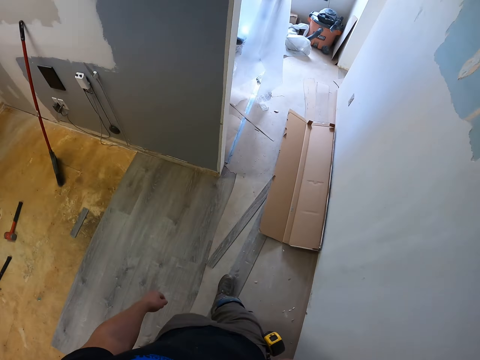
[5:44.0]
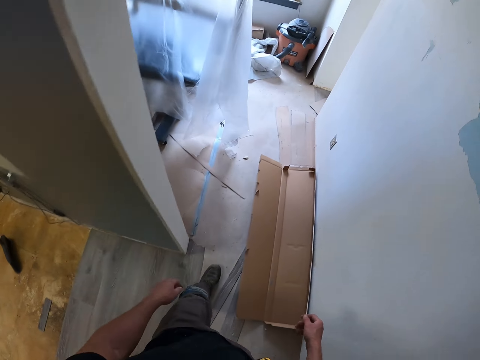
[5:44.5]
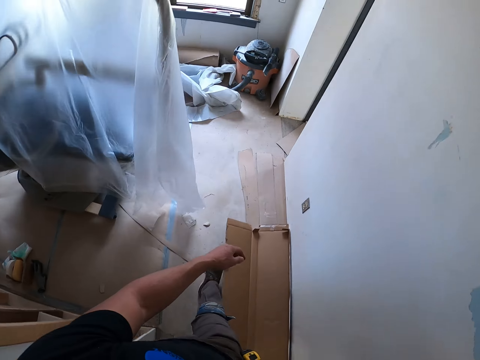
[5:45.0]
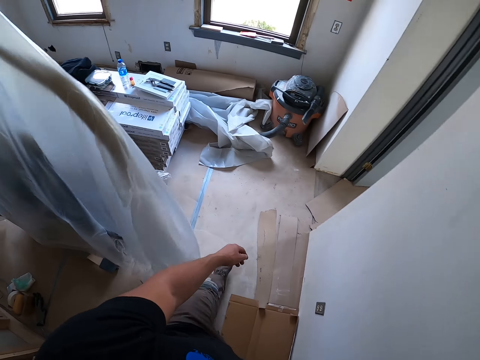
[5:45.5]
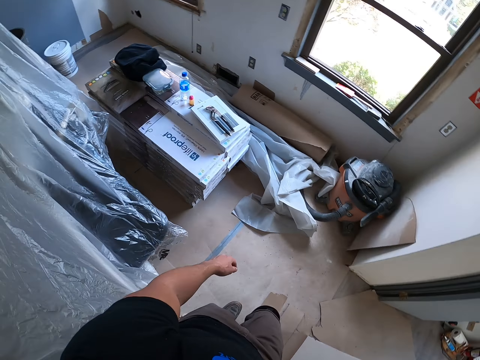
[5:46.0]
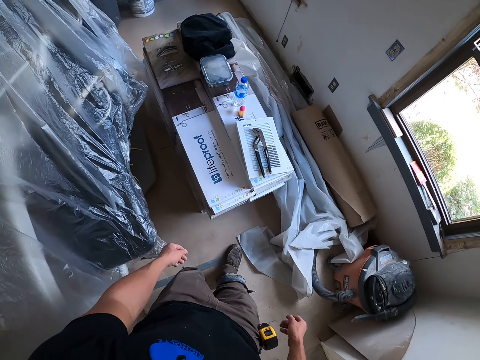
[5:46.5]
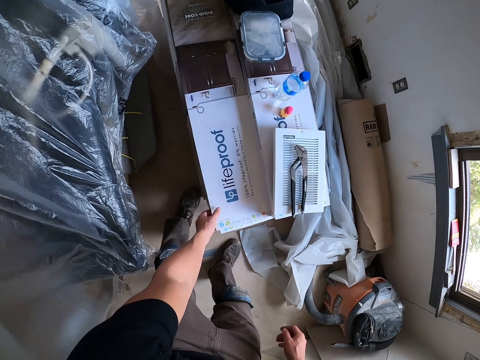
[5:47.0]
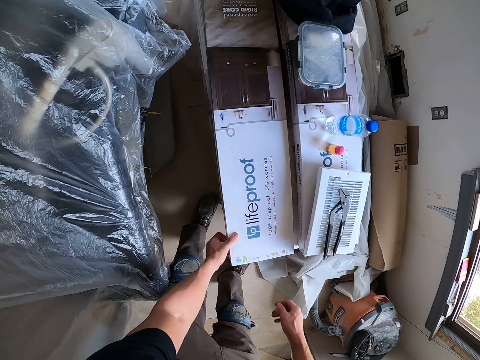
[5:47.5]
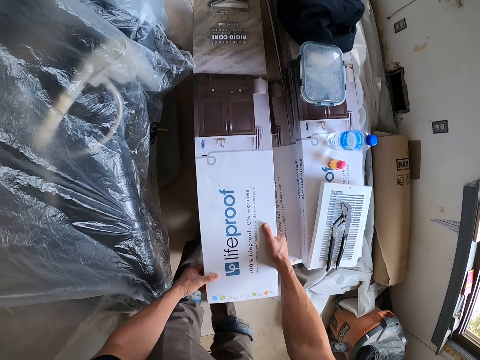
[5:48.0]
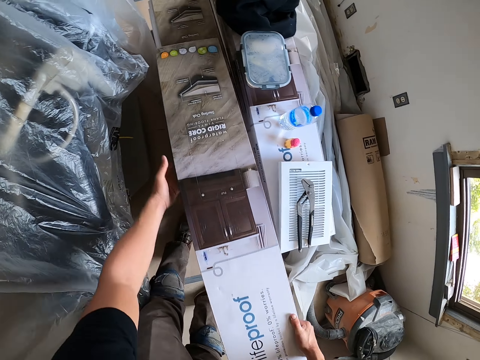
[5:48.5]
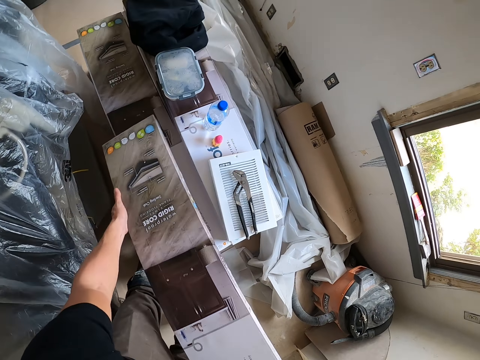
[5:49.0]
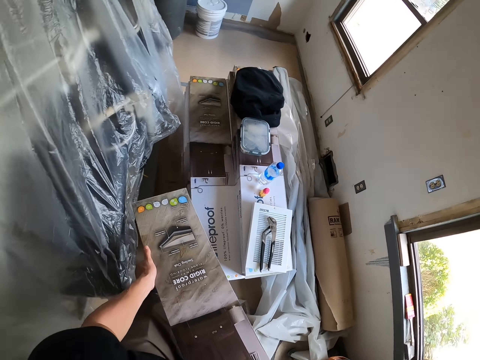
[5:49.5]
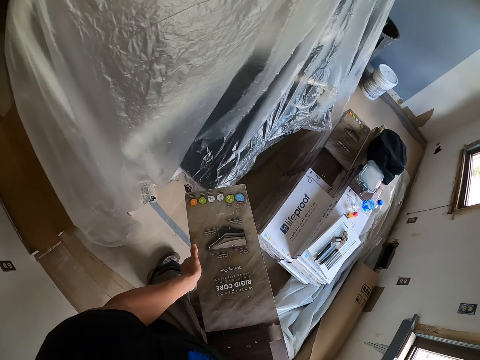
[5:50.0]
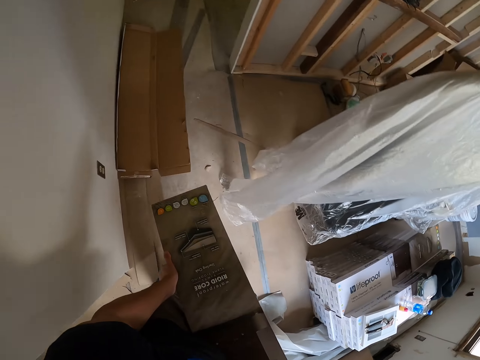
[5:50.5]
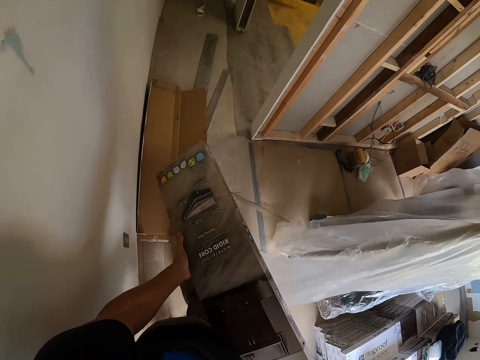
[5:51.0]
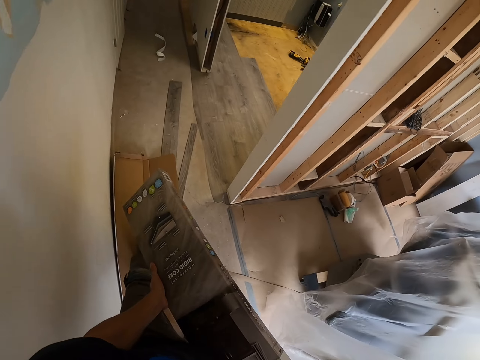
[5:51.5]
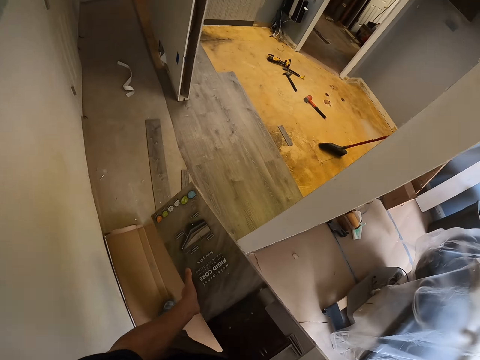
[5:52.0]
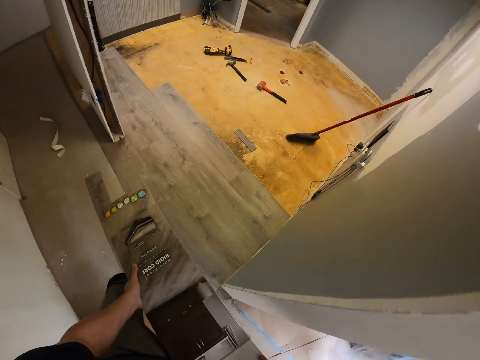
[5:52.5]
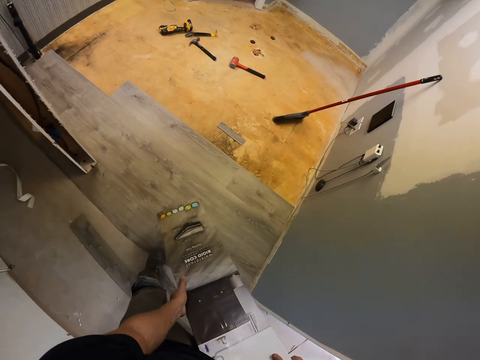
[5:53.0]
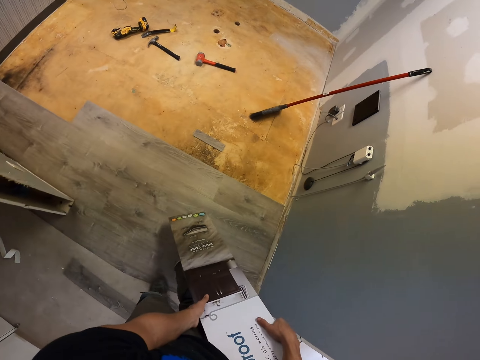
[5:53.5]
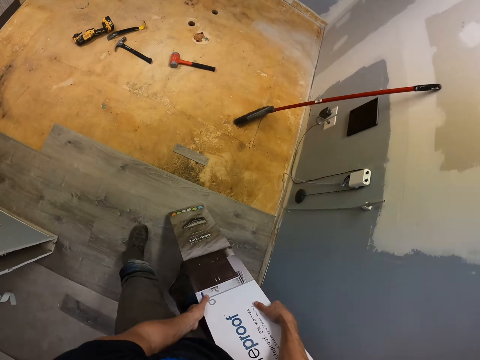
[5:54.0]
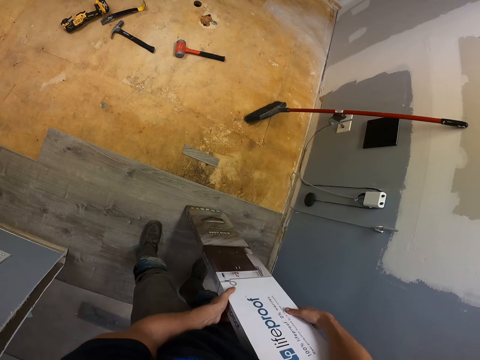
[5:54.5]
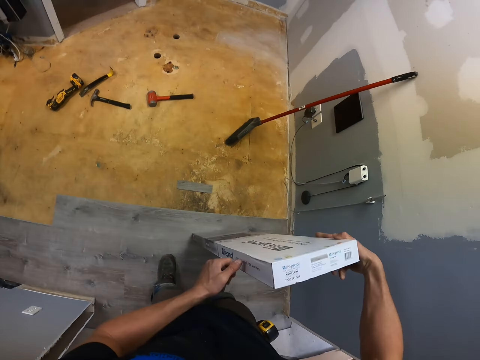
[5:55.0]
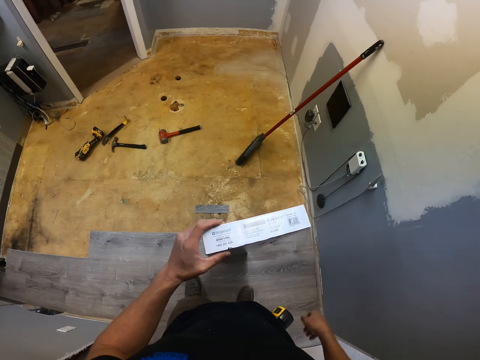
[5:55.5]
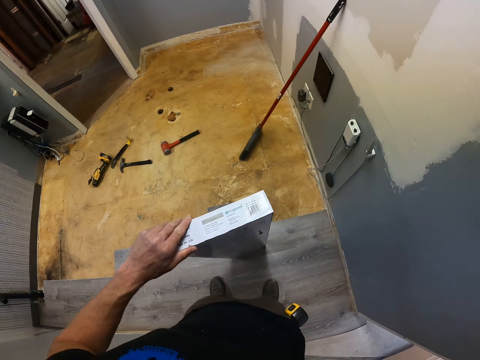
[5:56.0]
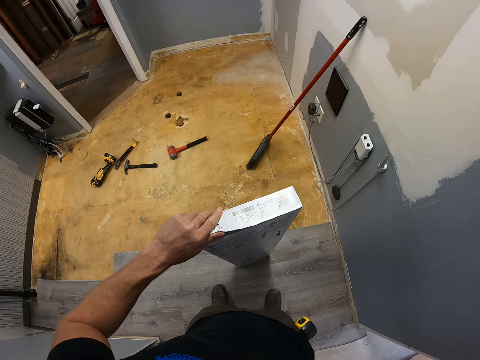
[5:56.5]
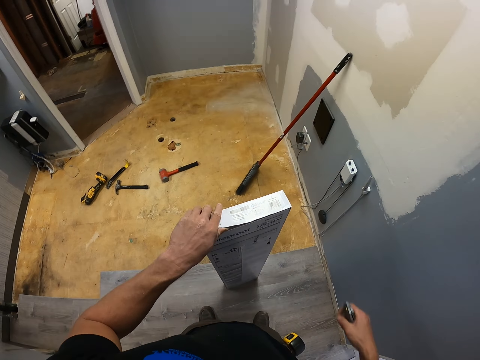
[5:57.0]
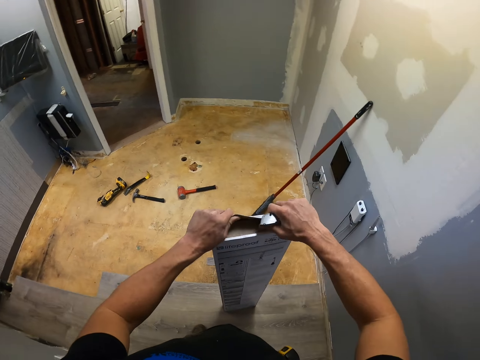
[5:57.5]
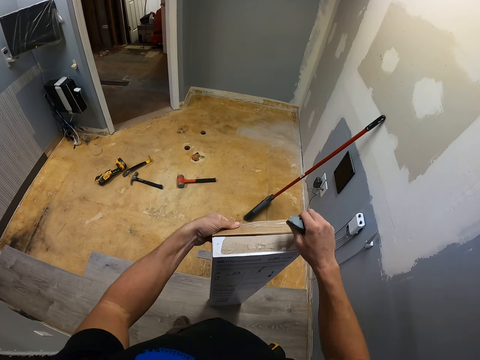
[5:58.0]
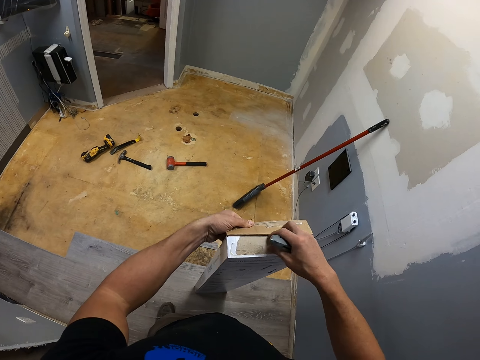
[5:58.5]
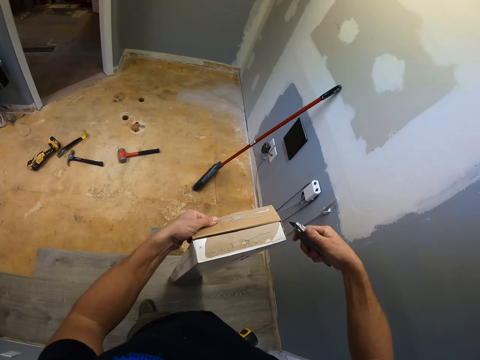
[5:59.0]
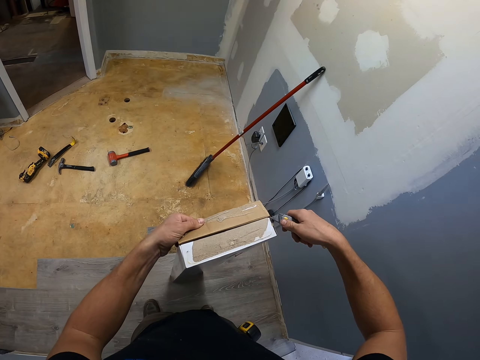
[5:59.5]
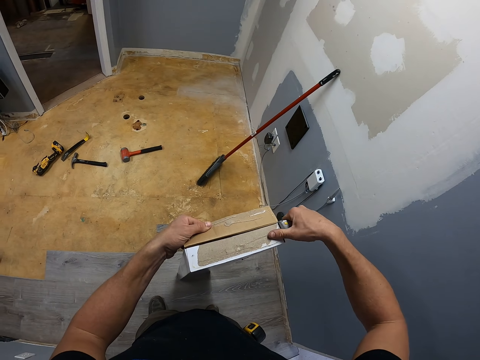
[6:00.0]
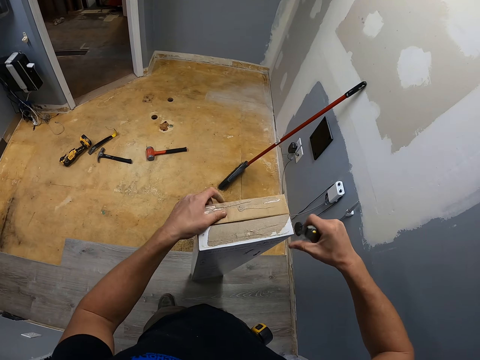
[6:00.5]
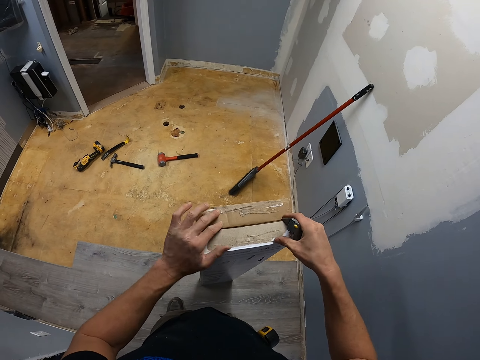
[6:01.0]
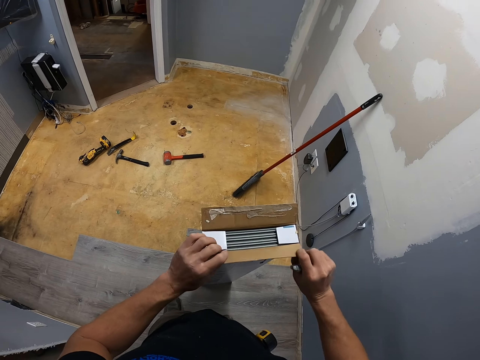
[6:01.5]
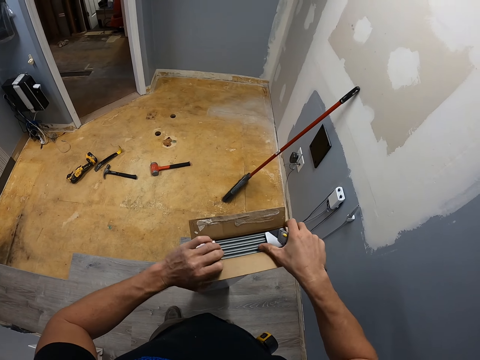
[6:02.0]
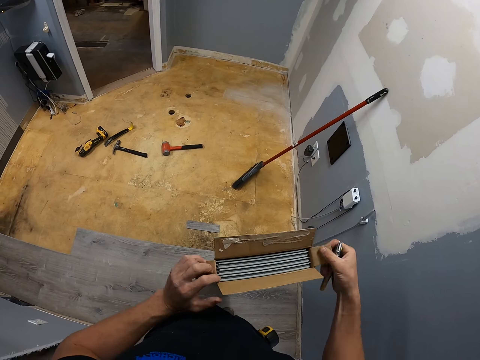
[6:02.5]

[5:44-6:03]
The camera wearer picks up a box of wooden floor. They walk in the room. They open the box of wooden floor with a knife.

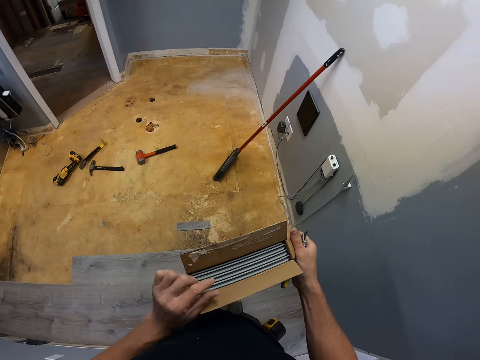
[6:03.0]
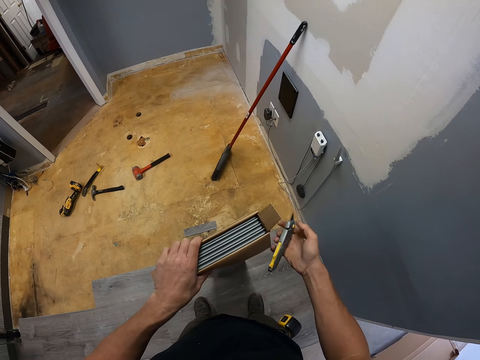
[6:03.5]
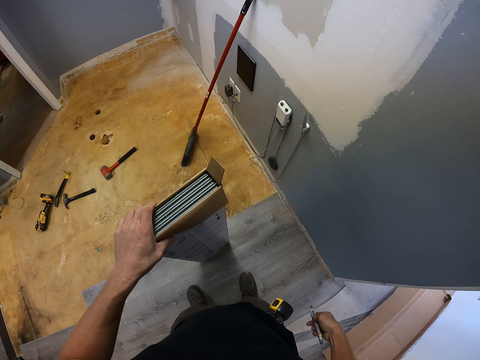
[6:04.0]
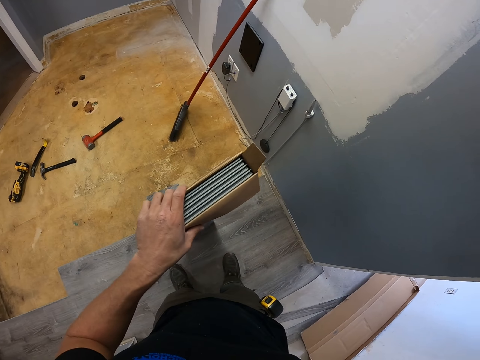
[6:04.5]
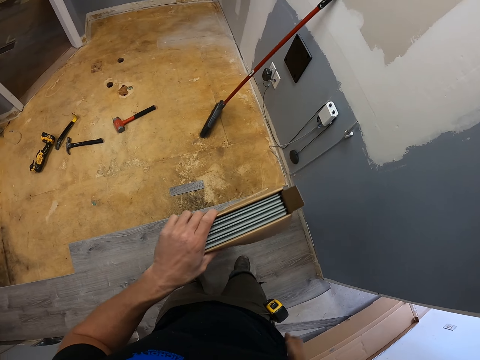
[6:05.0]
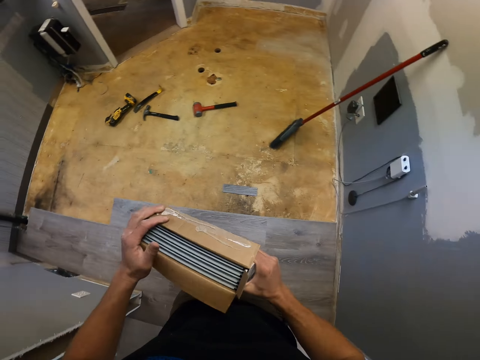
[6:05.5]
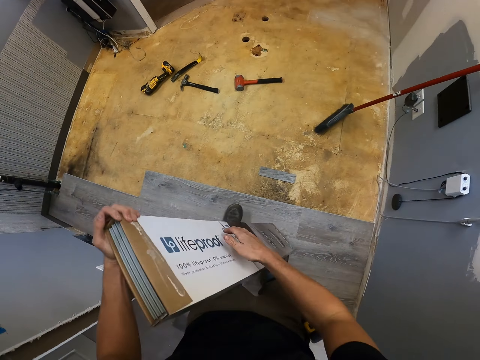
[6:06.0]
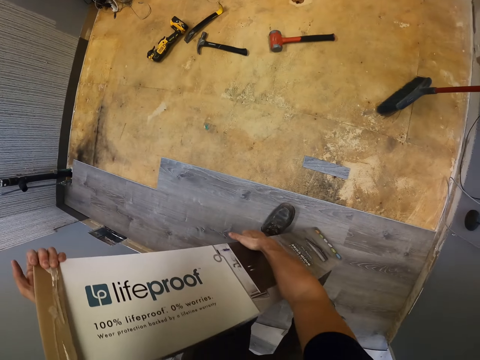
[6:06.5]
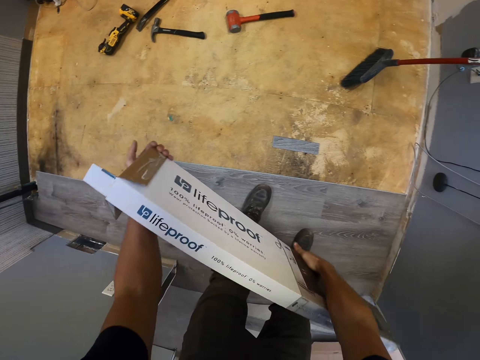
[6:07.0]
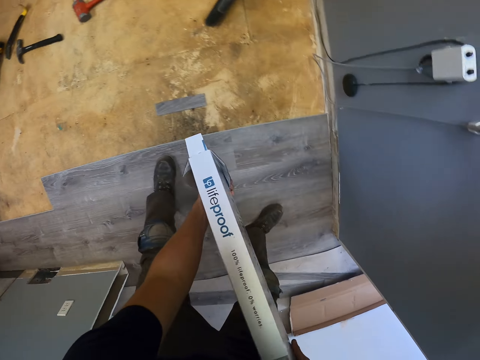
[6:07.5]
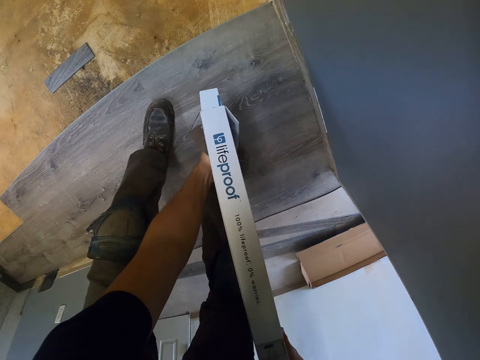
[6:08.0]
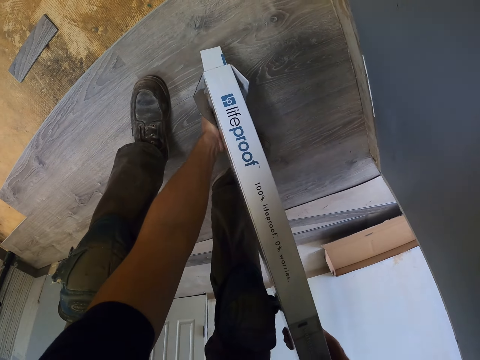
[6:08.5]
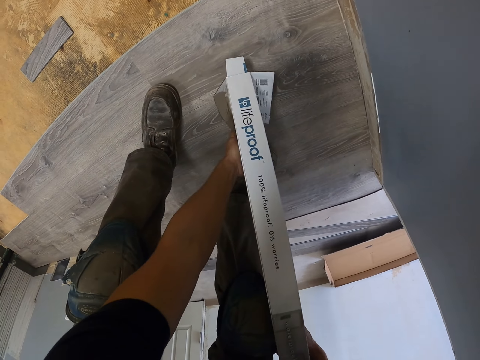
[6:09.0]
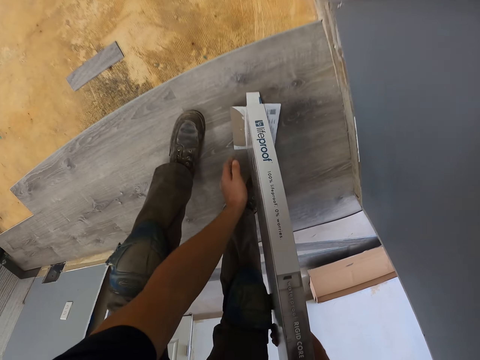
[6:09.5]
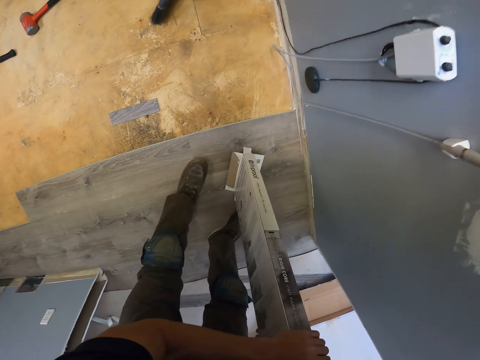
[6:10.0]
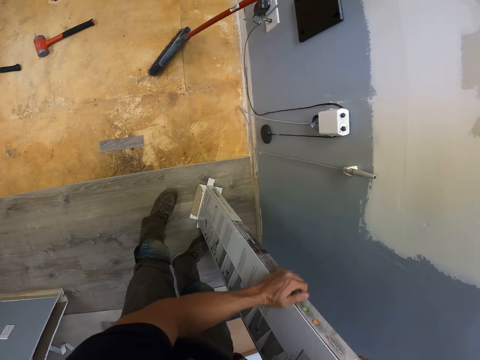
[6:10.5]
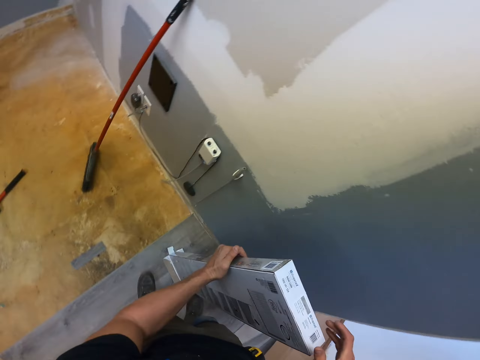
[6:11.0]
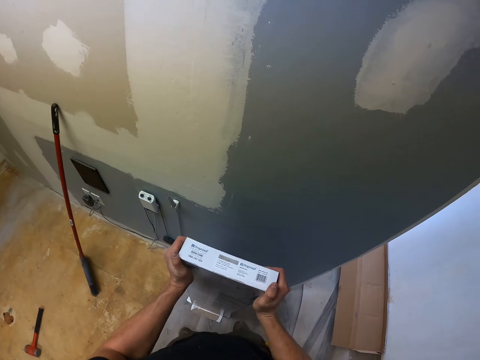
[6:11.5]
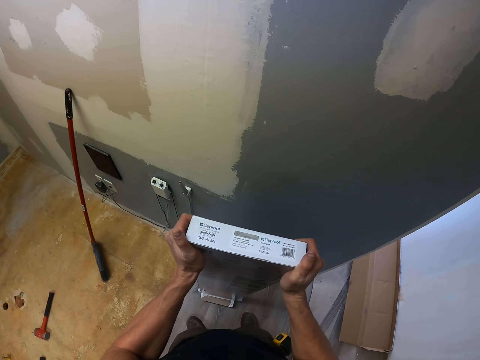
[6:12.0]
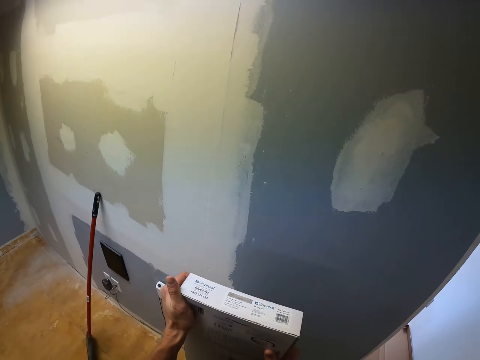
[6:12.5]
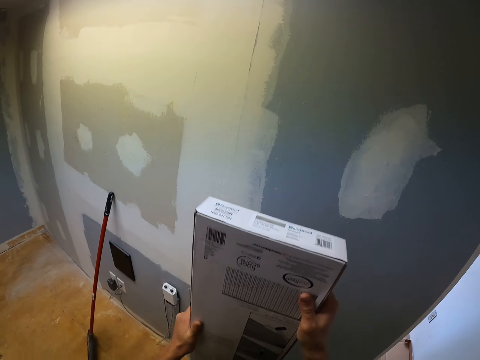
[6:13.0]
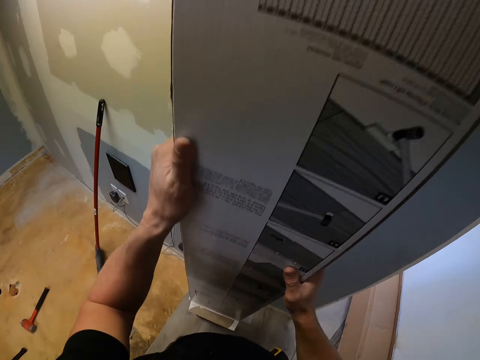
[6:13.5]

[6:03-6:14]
The camera wearer removes the box of the wooden floor.
